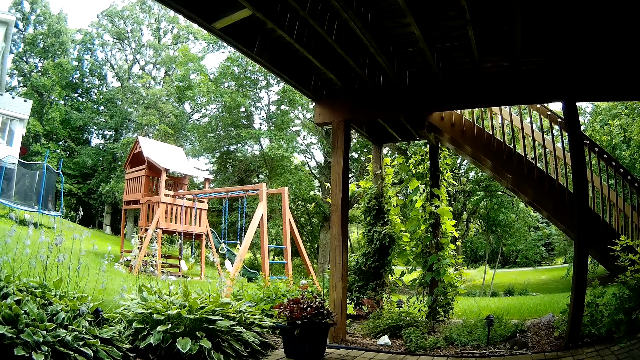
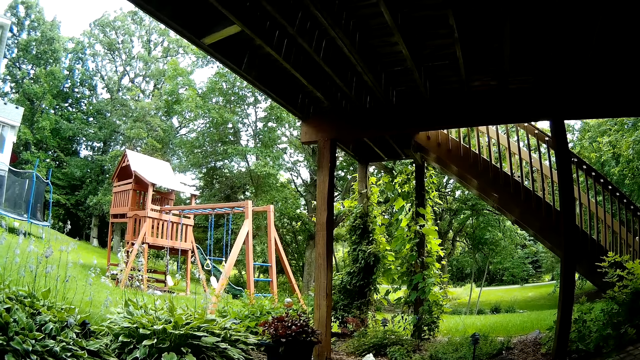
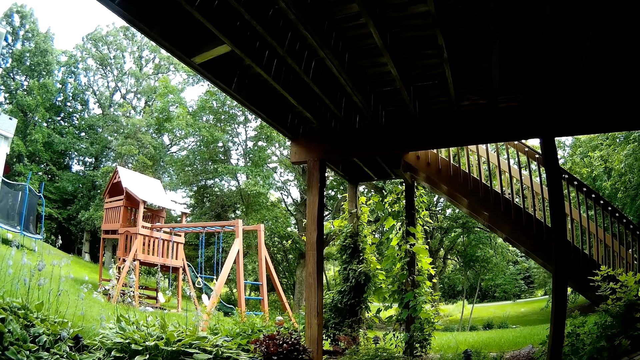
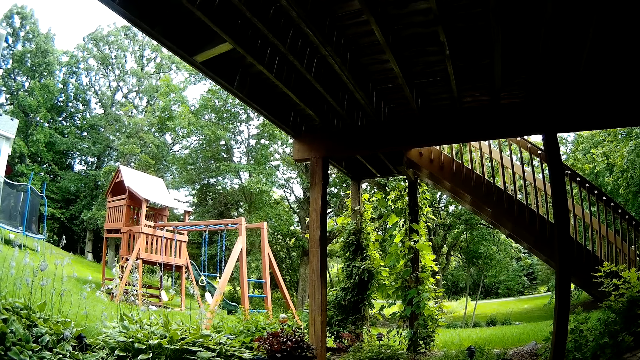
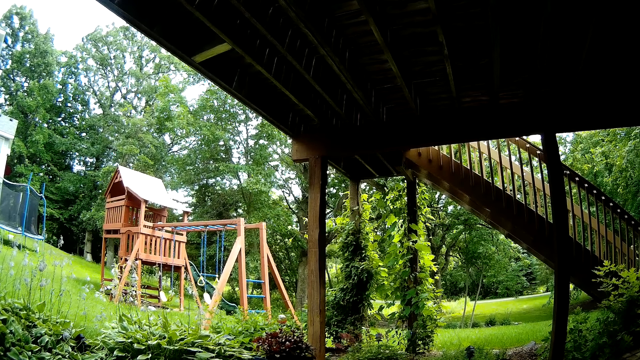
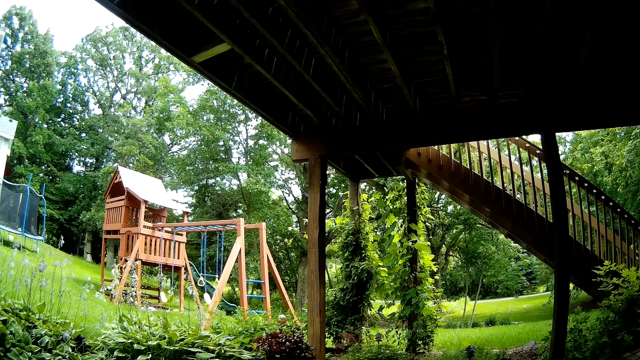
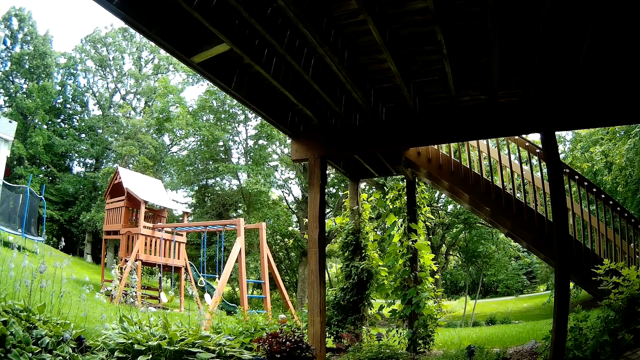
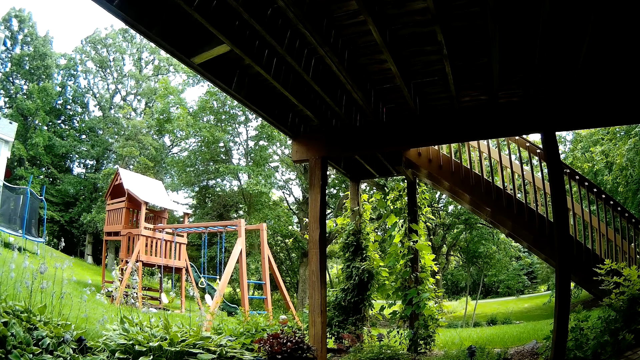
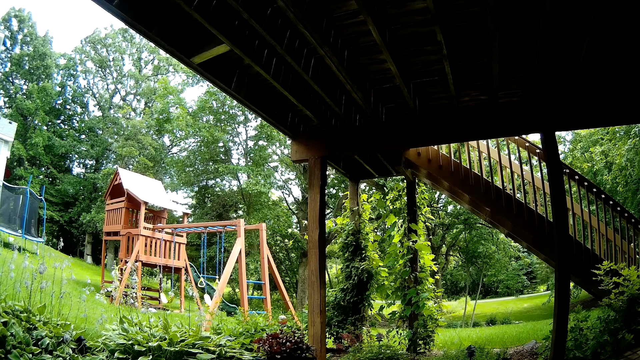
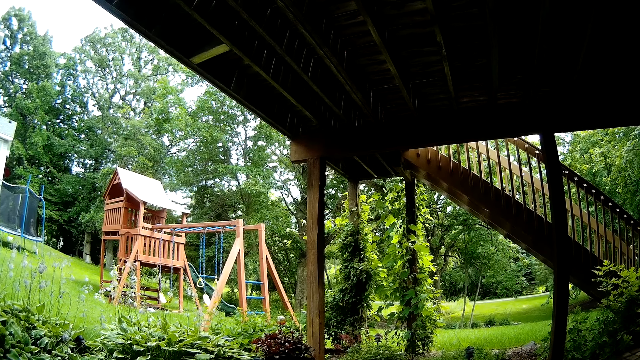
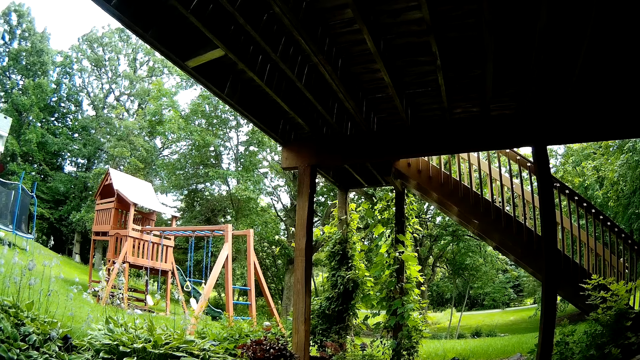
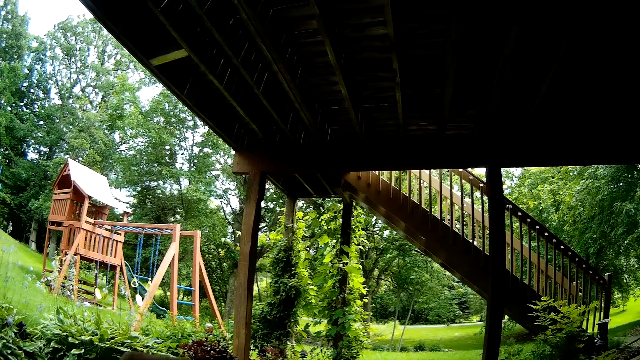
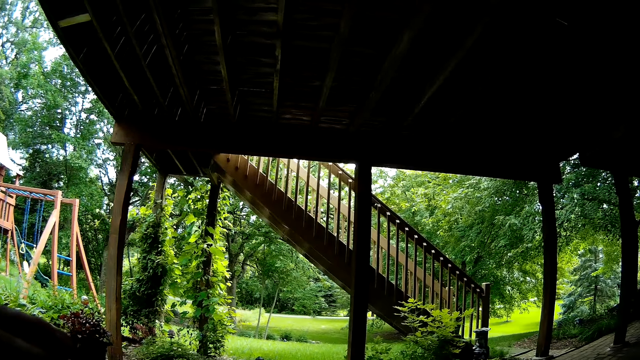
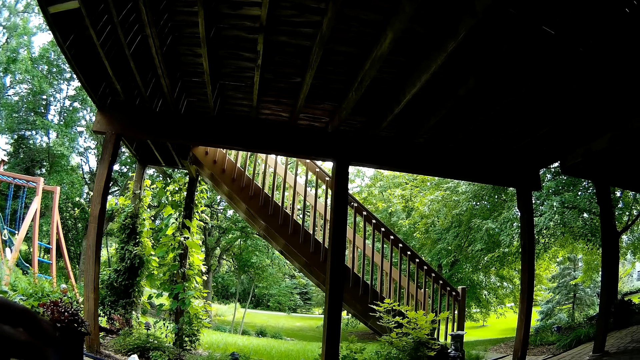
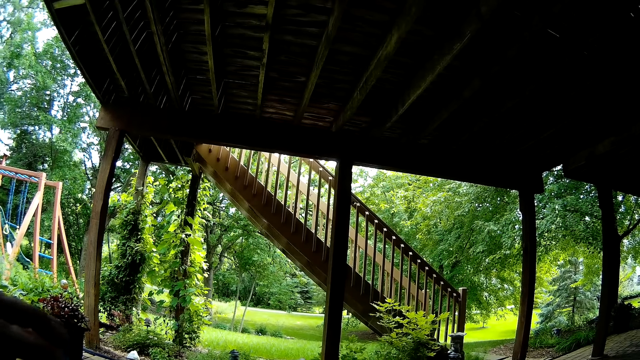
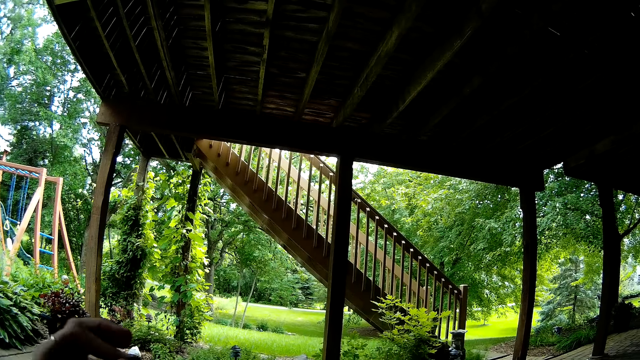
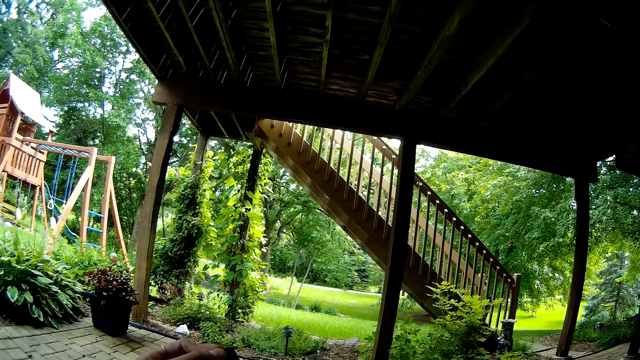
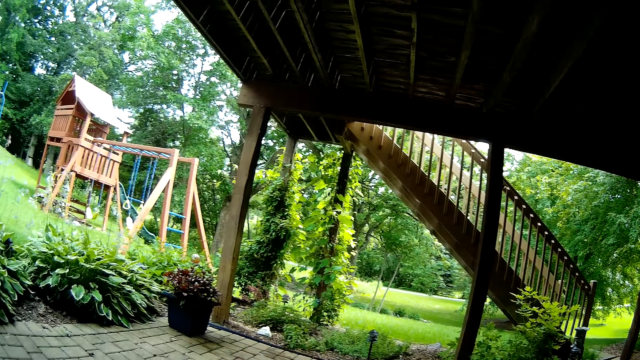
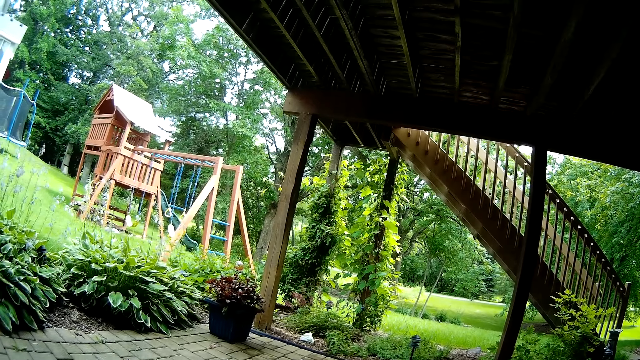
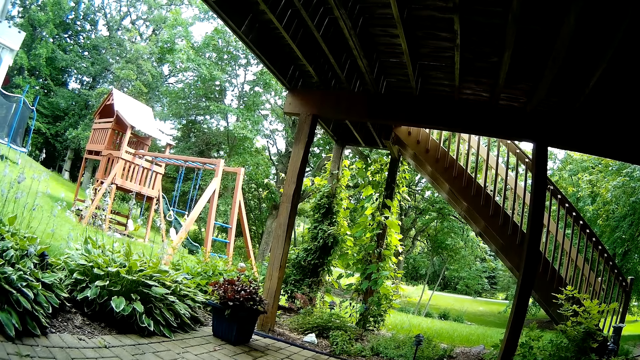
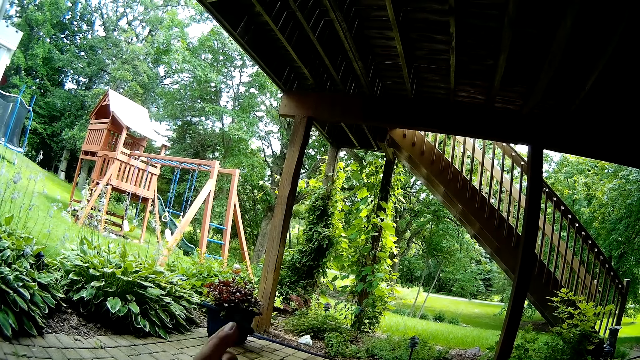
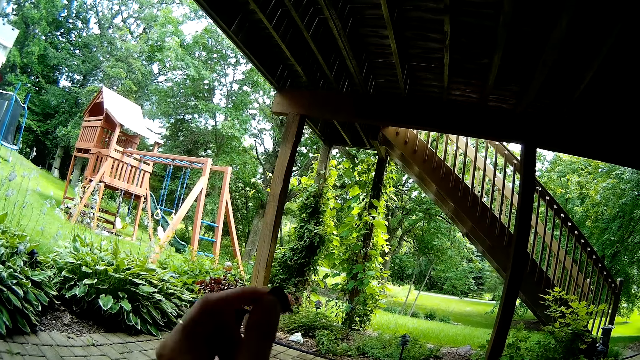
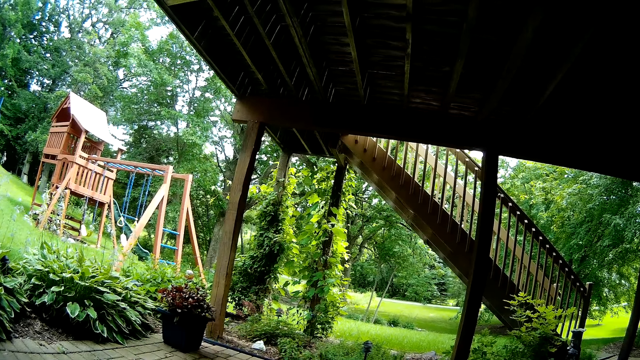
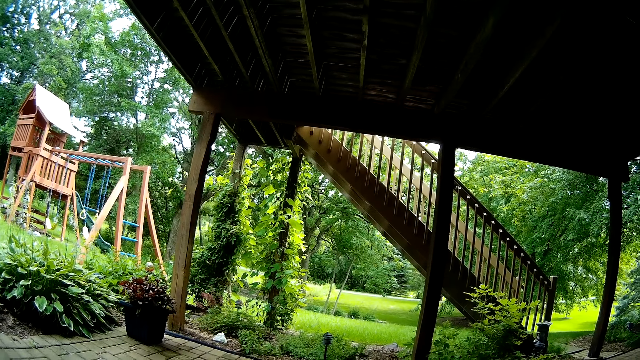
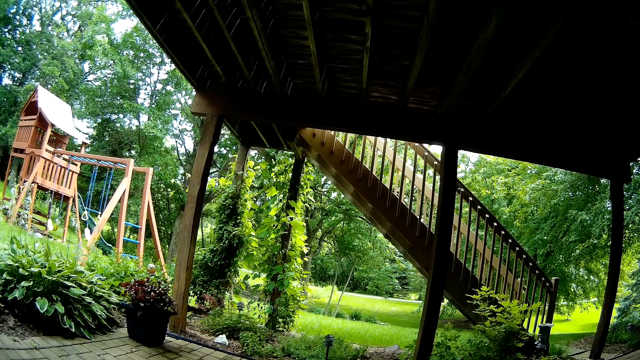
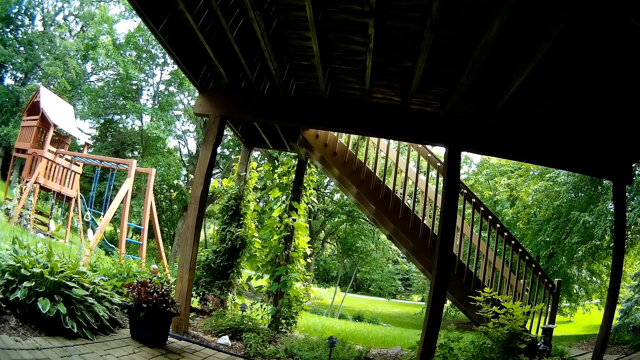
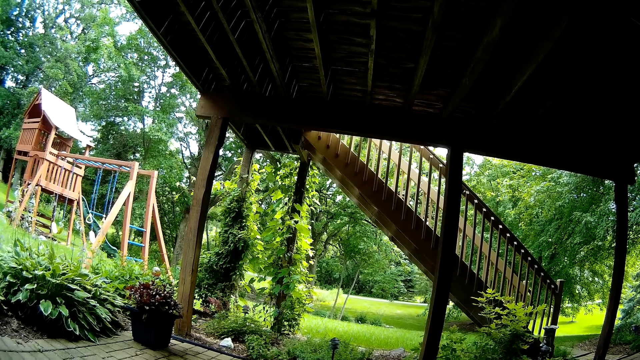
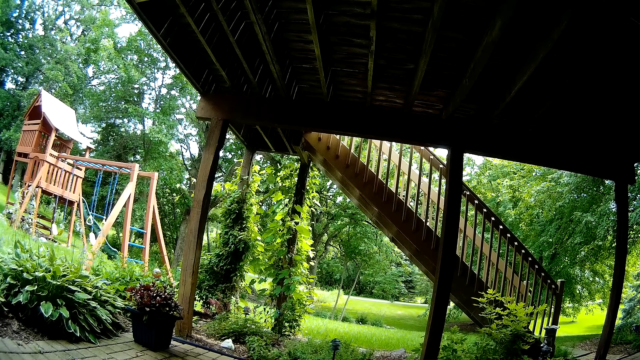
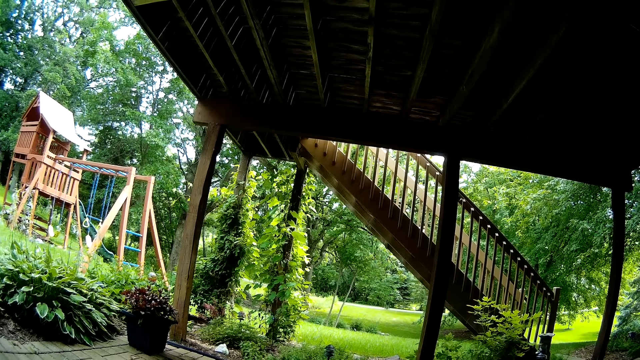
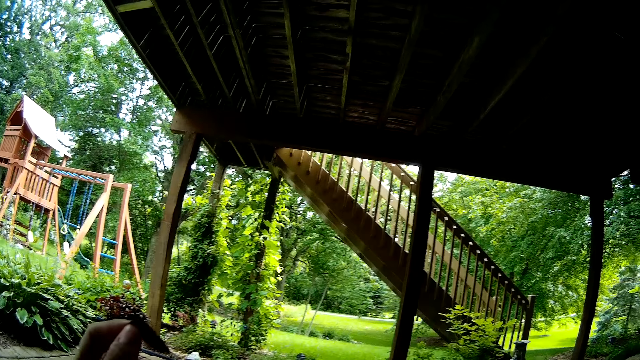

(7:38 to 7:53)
The camera wearer looks around. She looks around again. She smokes the cigar in her left hand. She lifts up the left hand.

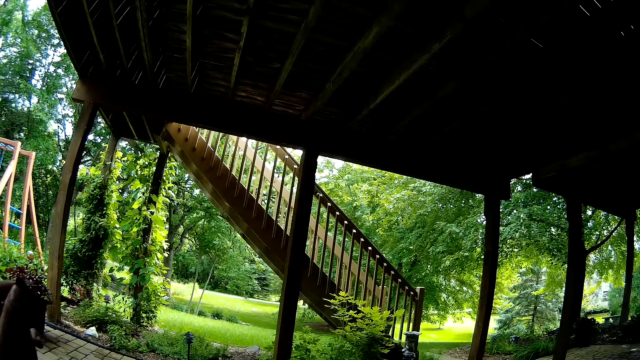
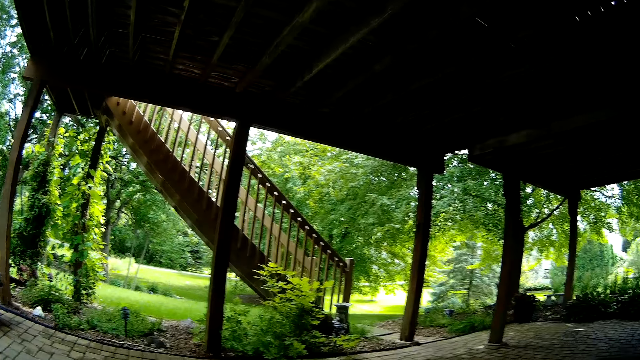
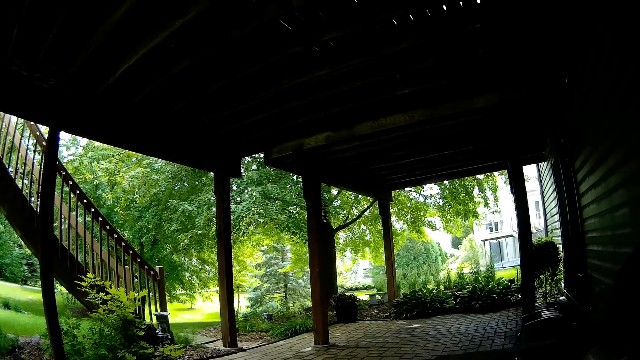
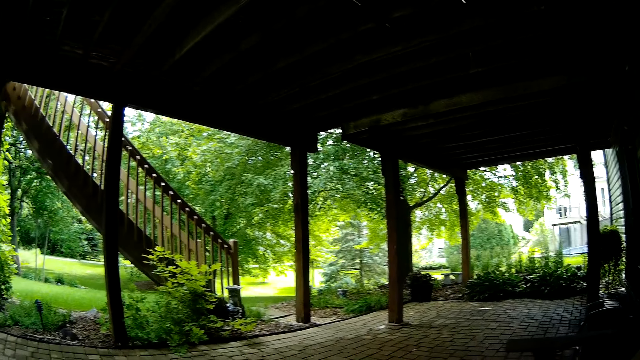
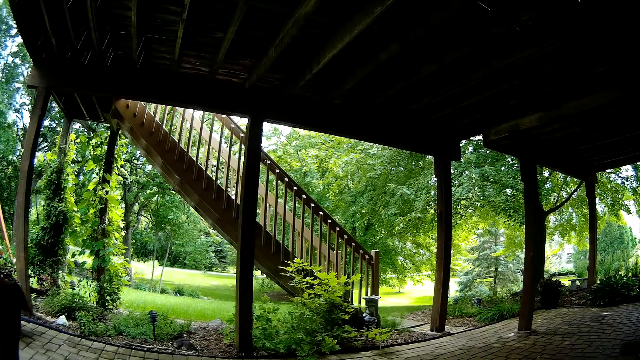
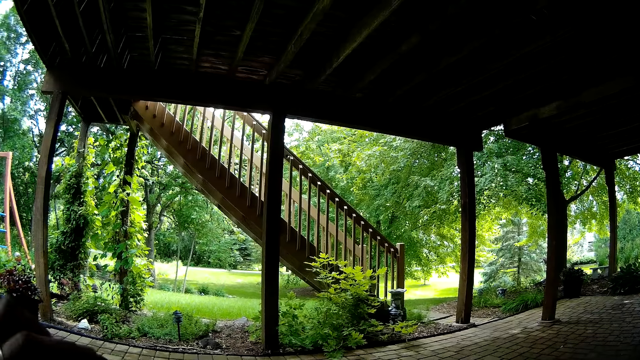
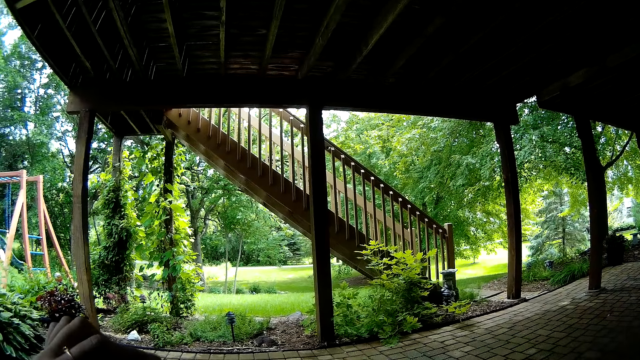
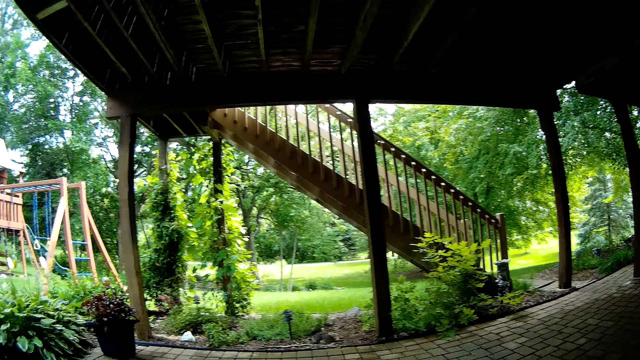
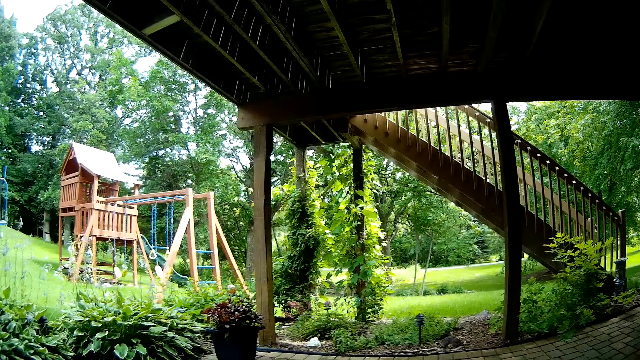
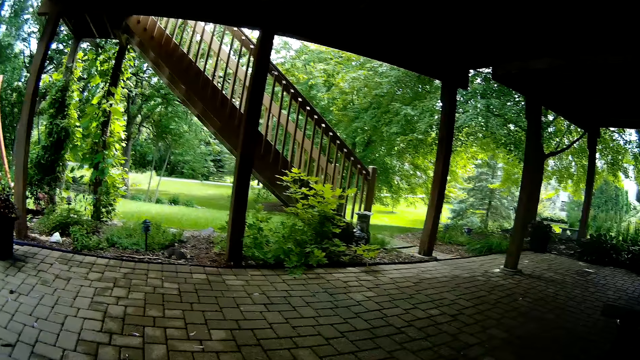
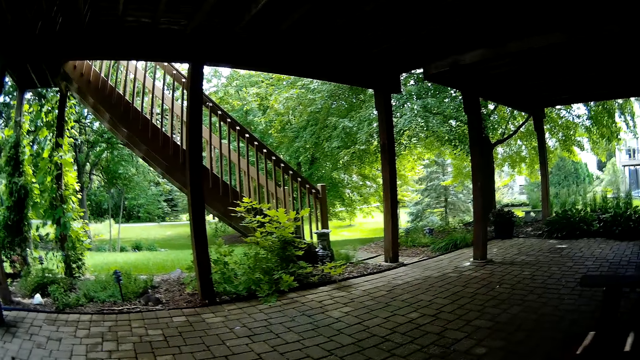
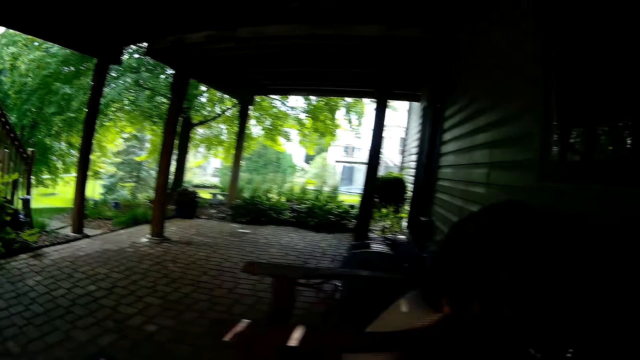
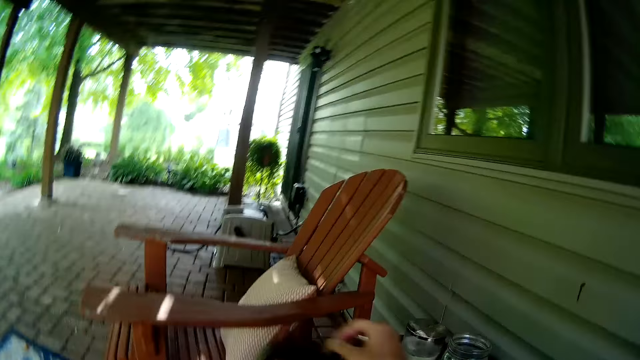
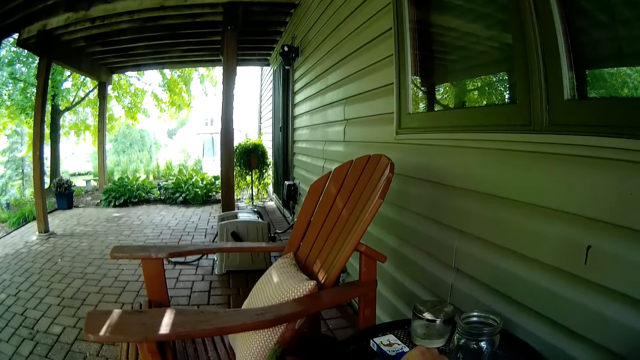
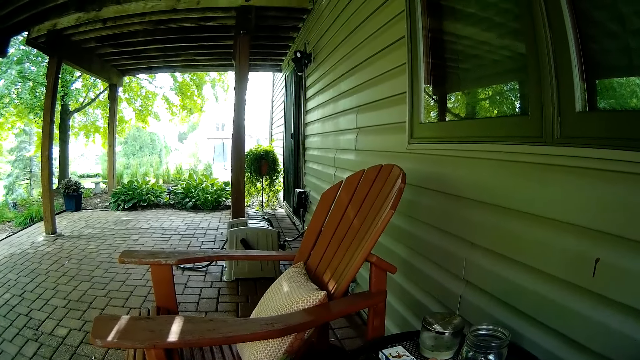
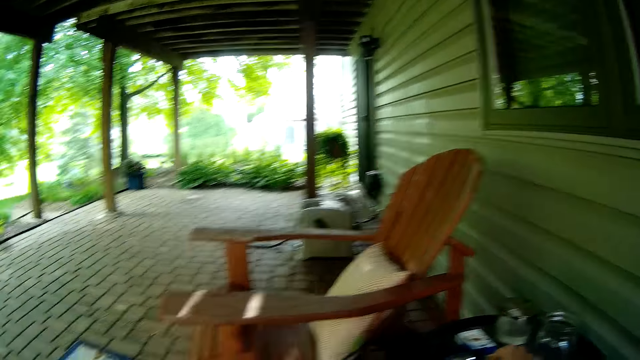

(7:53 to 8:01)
The camera wearer shakes the left hand. She drops the cigar on an ash tray on a table with her right hand.
